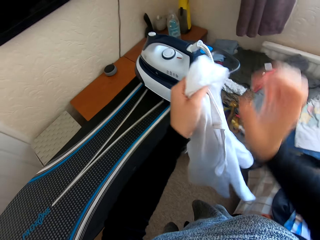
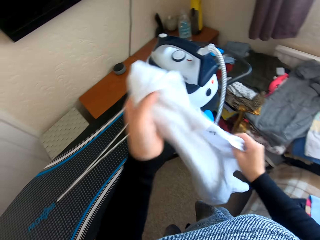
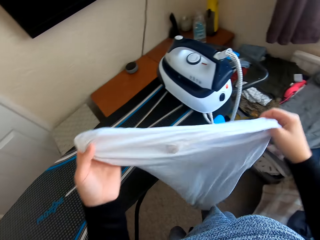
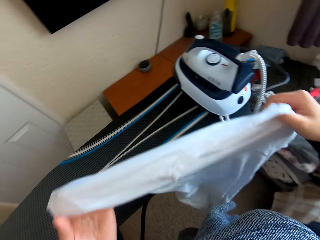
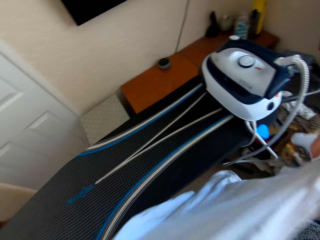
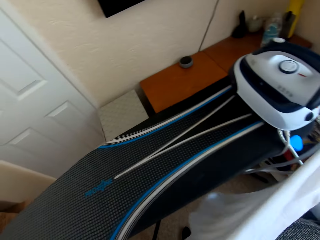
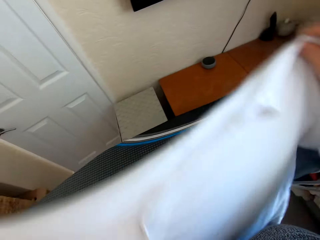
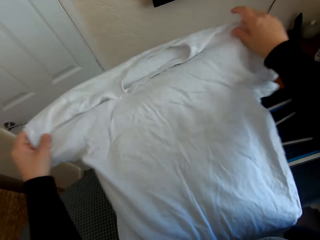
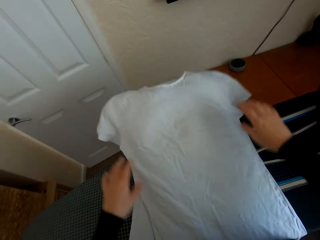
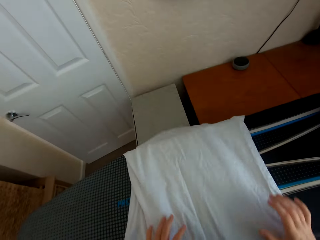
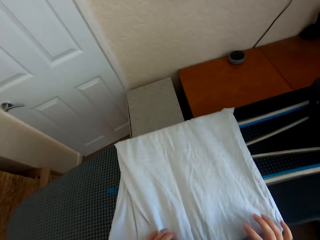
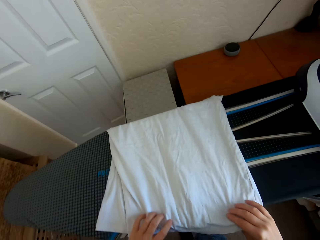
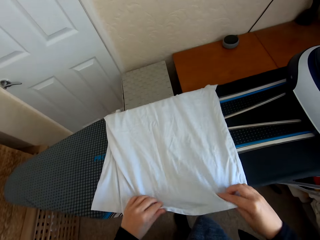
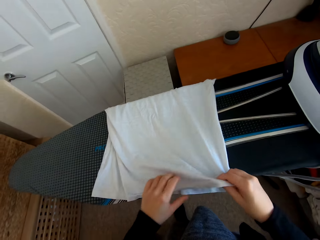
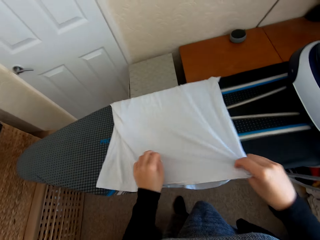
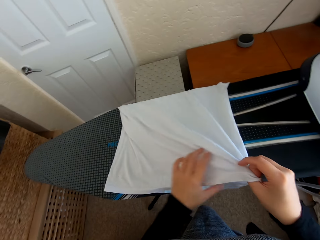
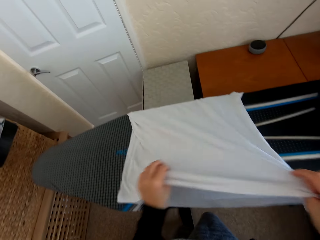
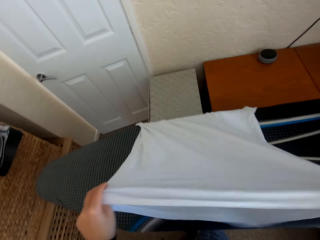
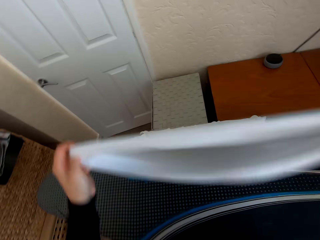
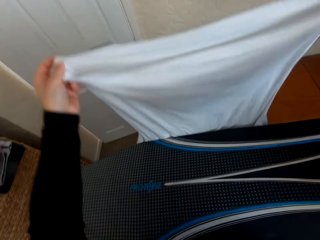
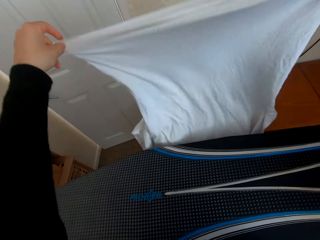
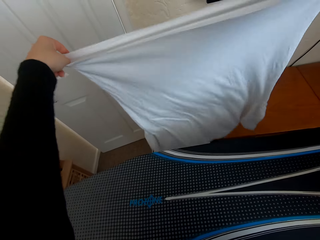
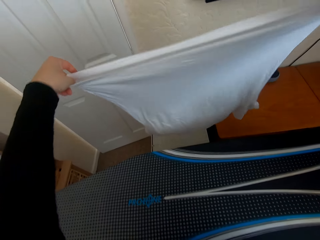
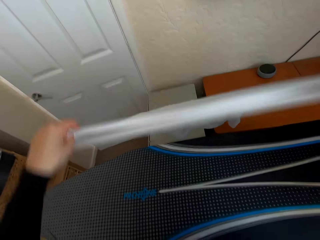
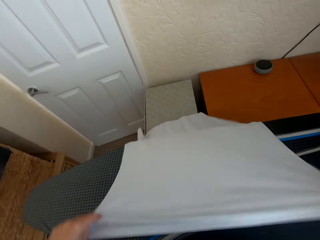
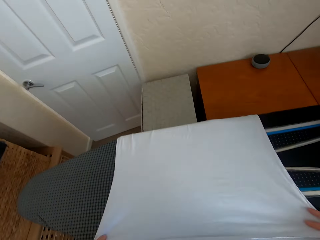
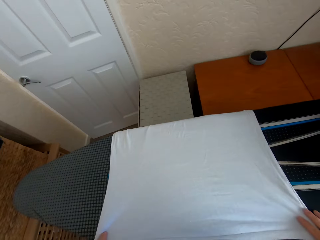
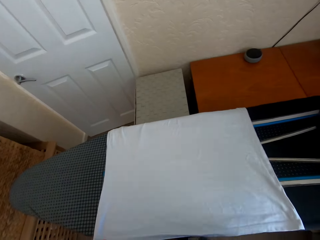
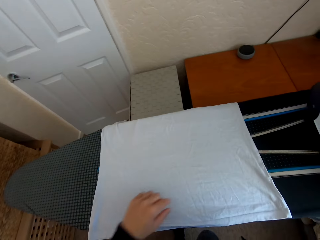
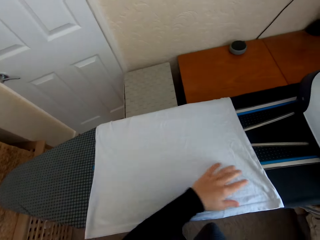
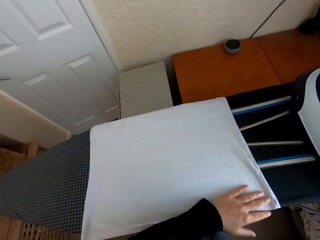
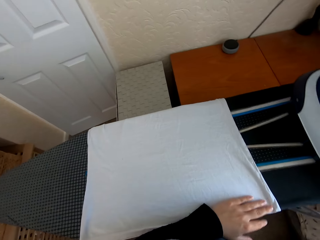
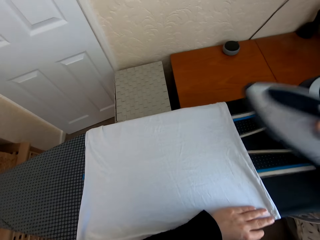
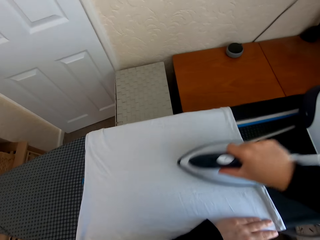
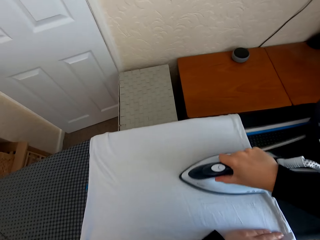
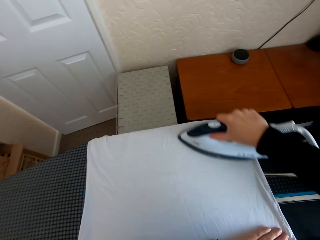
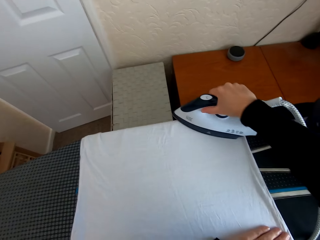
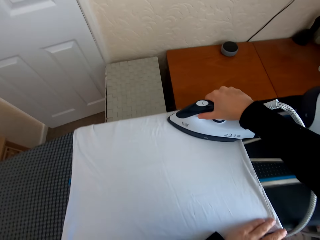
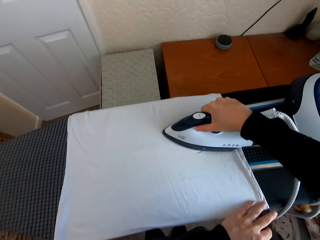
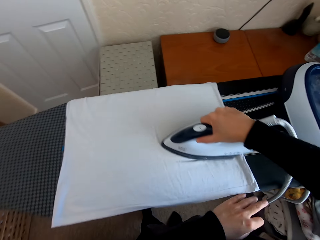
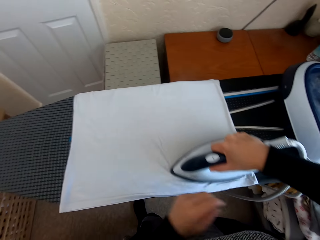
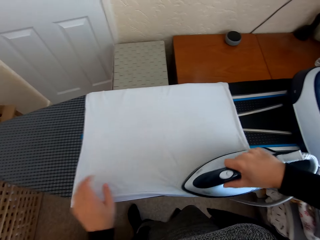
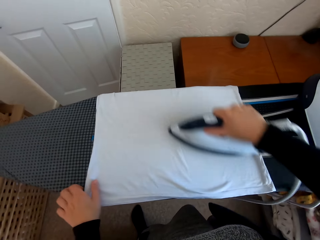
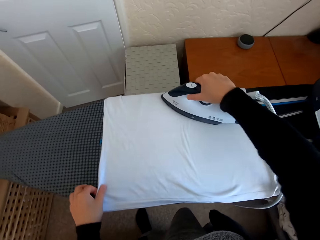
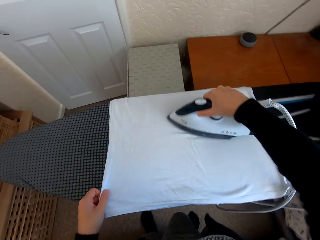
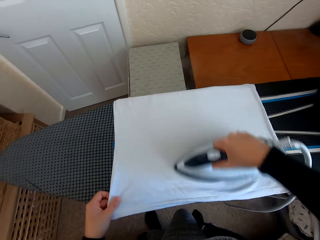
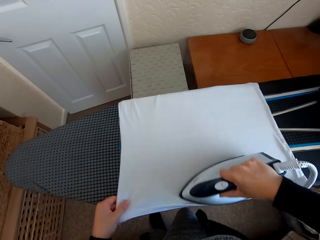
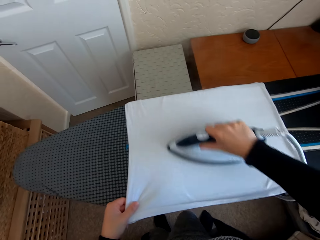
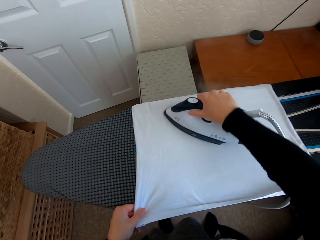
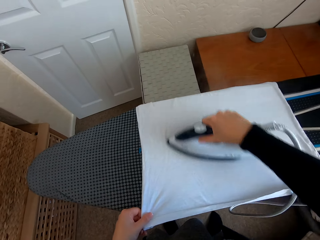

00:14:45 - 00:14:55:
The camera wearer unfolds the cloth. They place the t-shirt on the Brabantia iron board and iron the cloth with an iron box. They pick the iron box from the Brabantia iron board and iron the t-shirt on the Brabantia iron board.

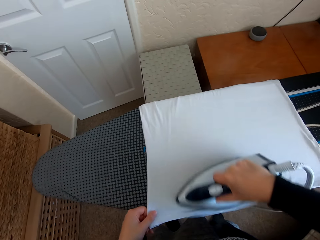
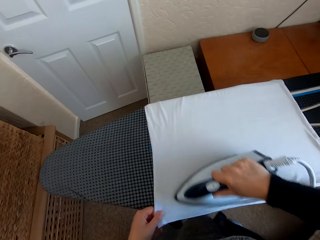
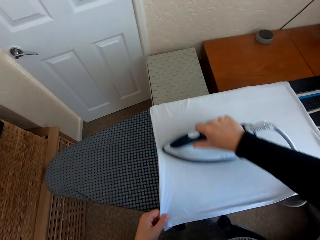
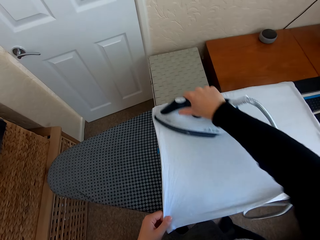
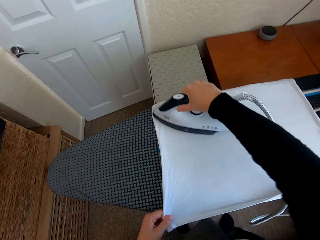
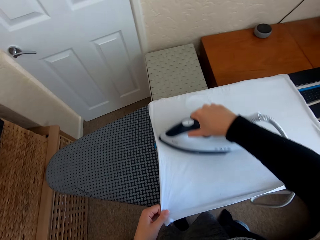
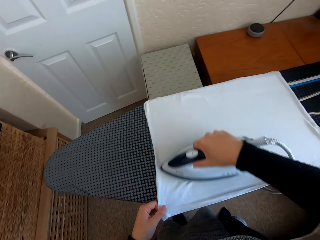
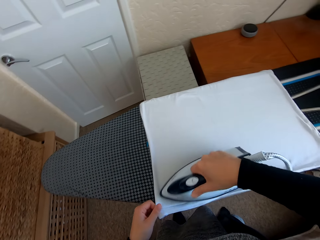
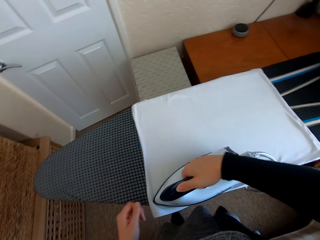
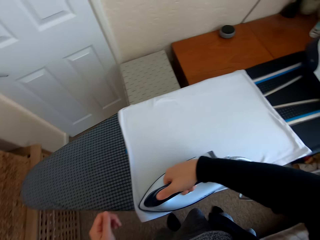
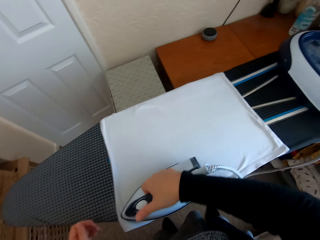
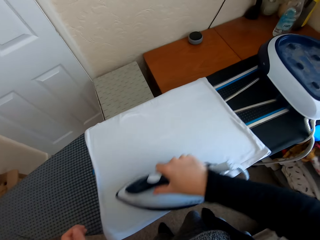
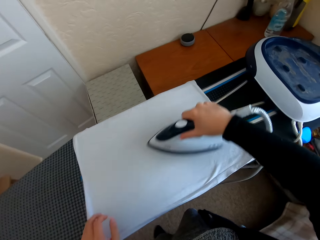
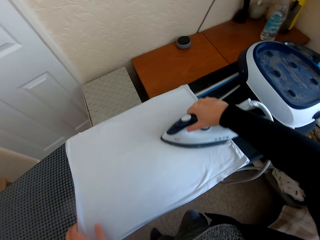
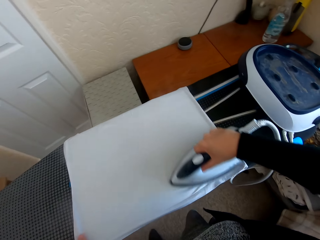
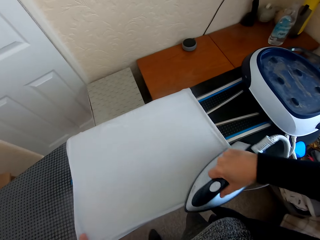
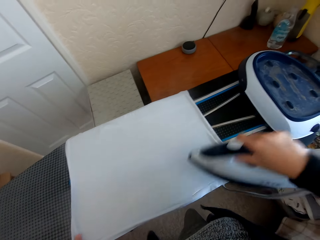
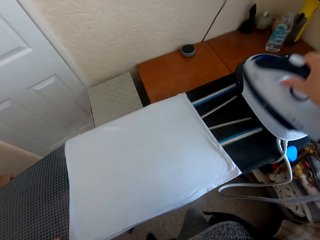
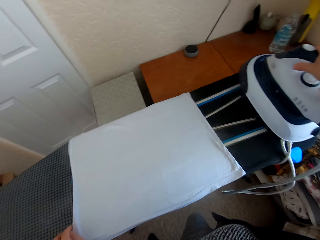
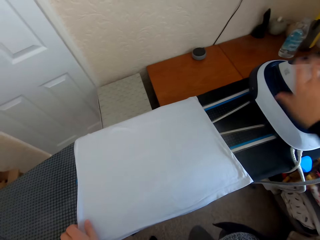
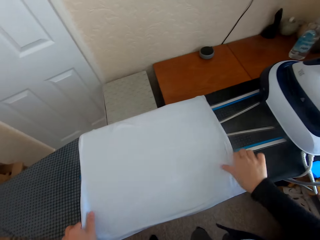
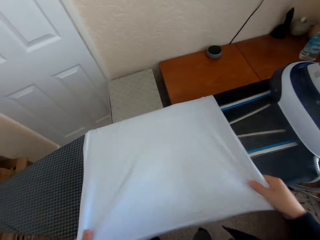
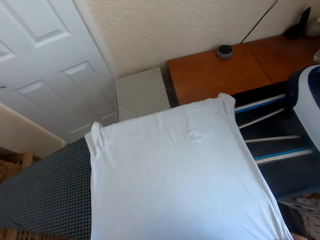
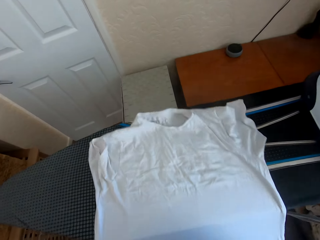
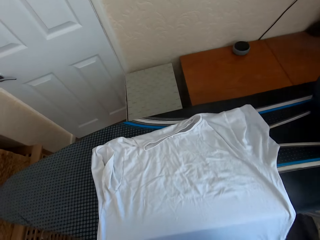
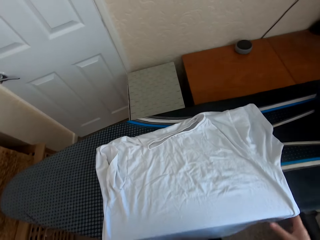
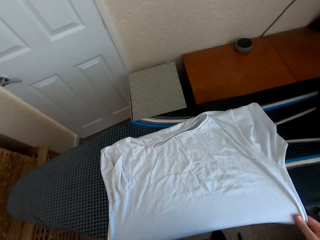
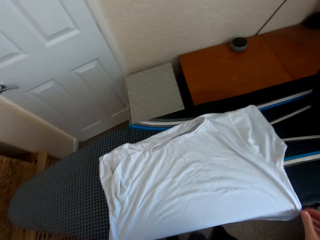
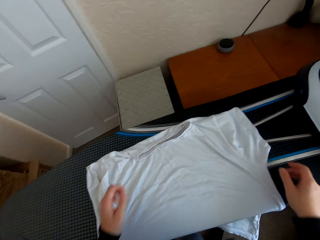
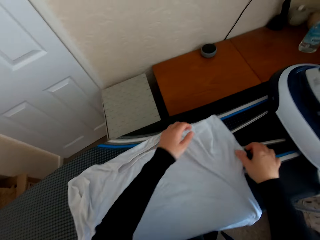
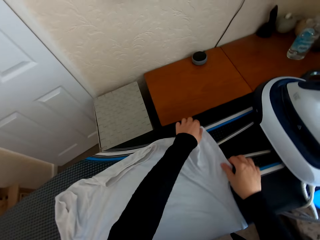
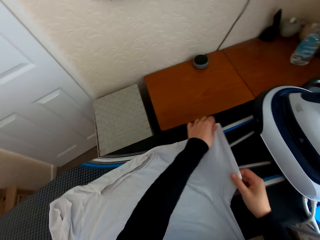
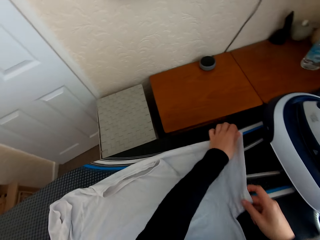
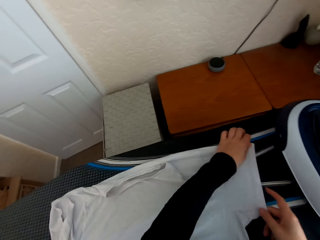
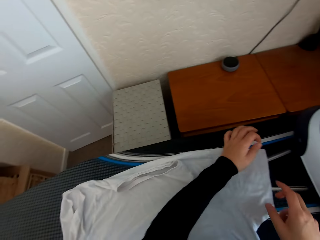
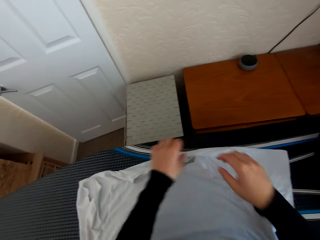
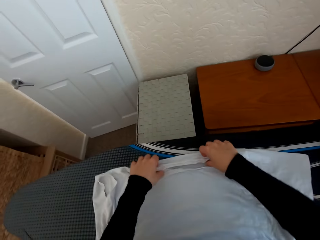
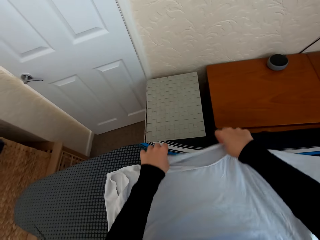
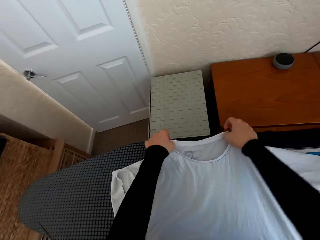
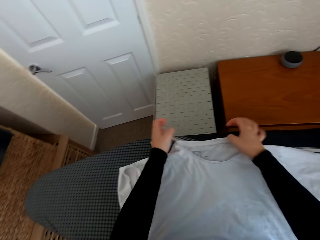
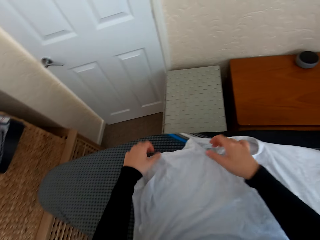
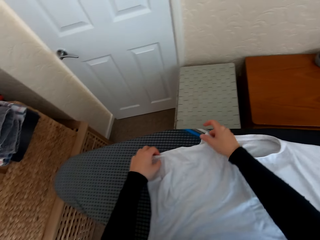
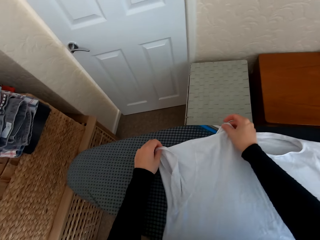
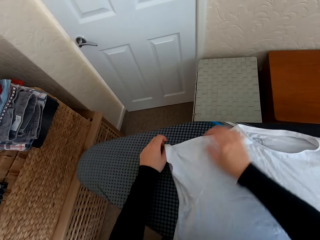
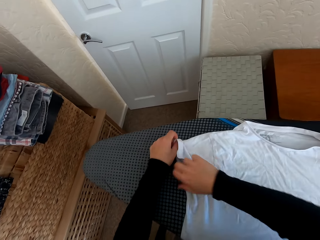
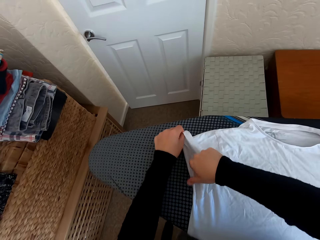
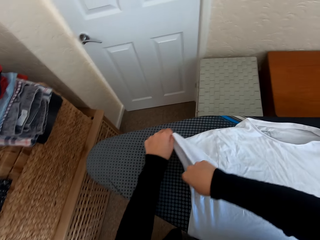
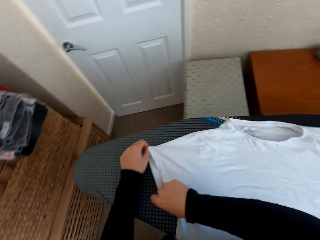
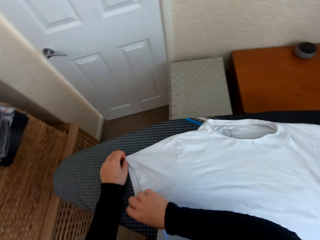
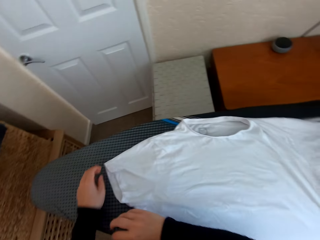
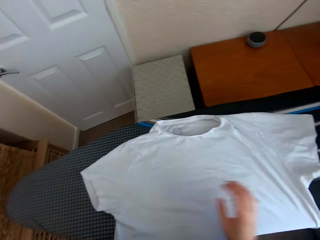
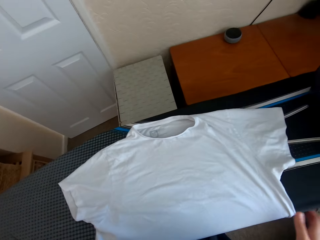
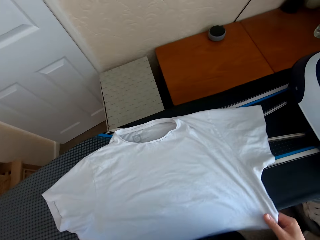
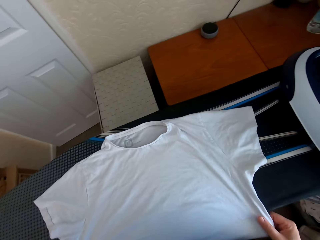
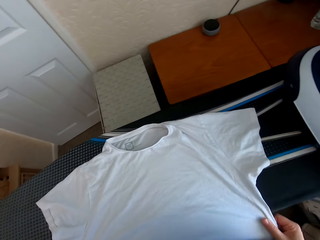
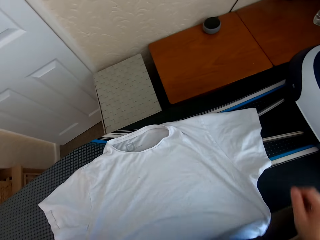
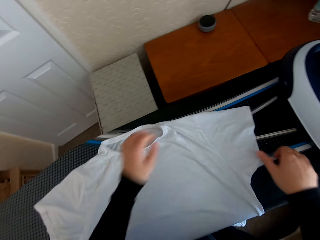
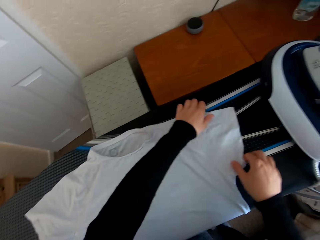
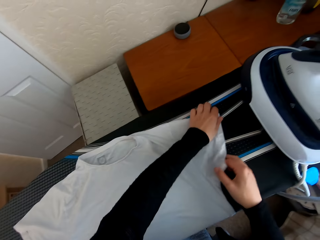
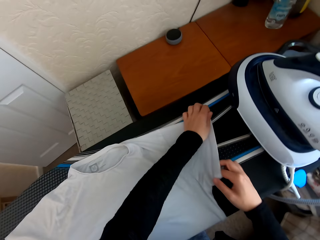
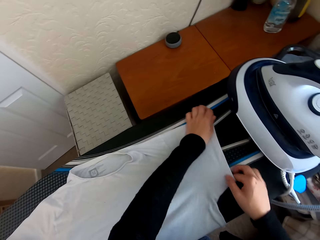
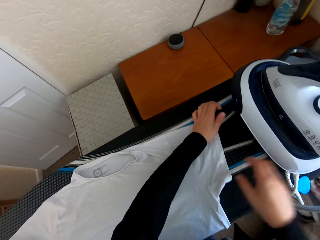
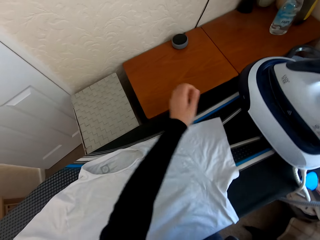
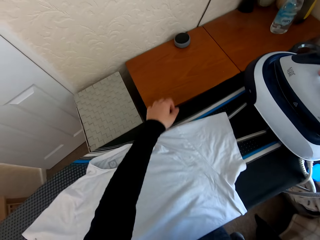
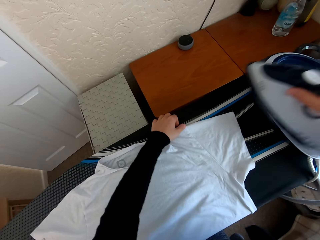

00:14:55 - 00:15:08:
The camera wearer regulates the iron box. They place the t-shirt on the Brabantia iron board and put the iron box on the iron board hanger. They move the t-shirt on the Brabantia iron board.
